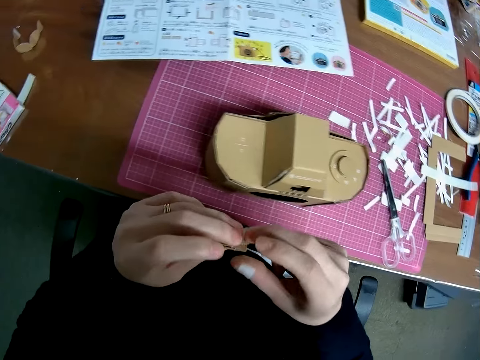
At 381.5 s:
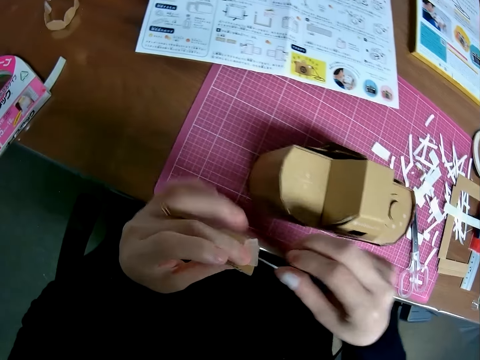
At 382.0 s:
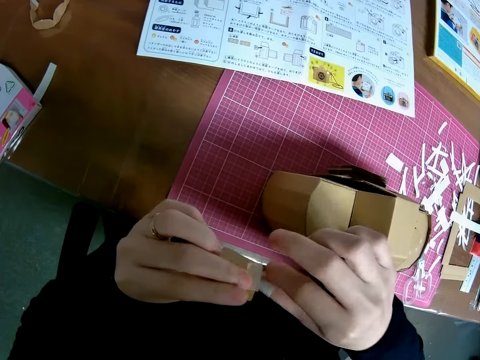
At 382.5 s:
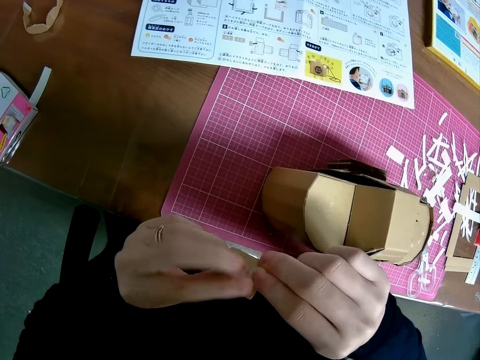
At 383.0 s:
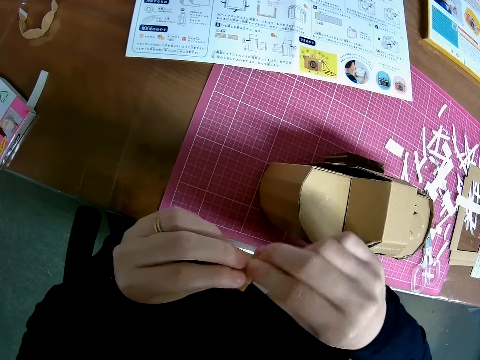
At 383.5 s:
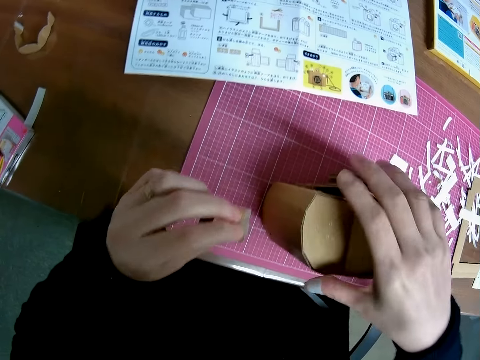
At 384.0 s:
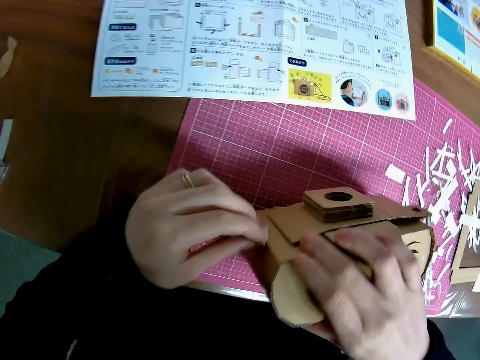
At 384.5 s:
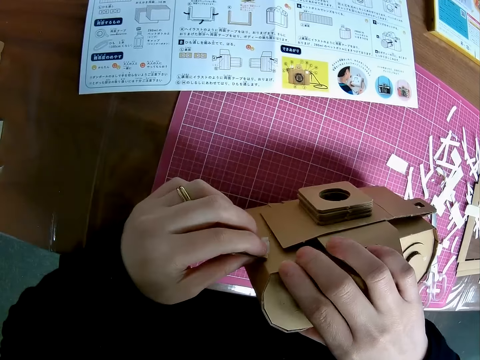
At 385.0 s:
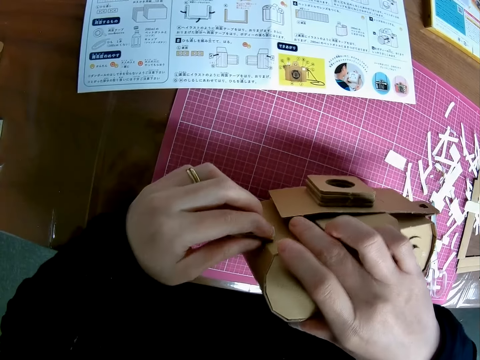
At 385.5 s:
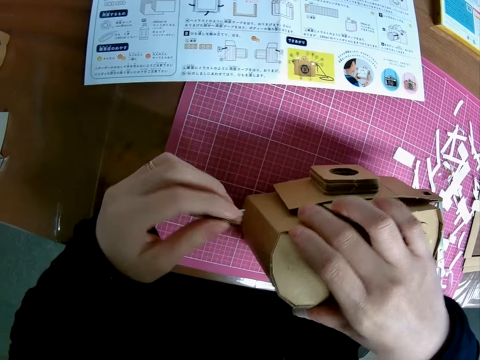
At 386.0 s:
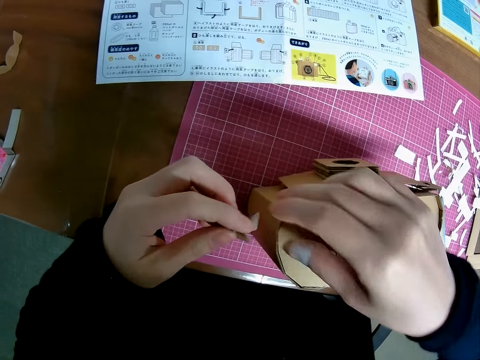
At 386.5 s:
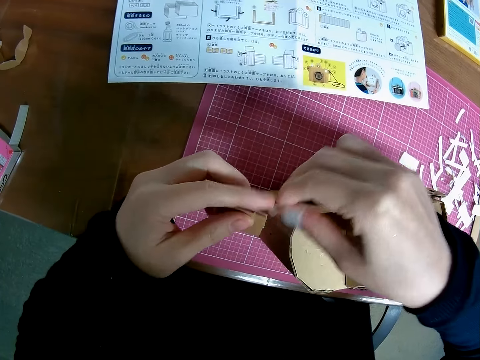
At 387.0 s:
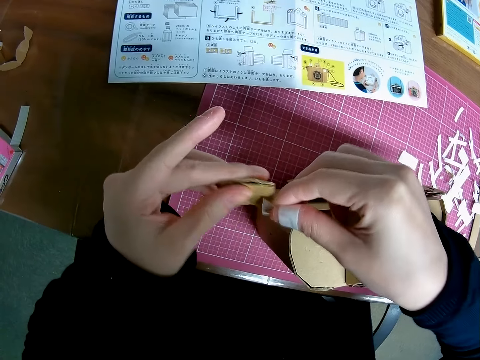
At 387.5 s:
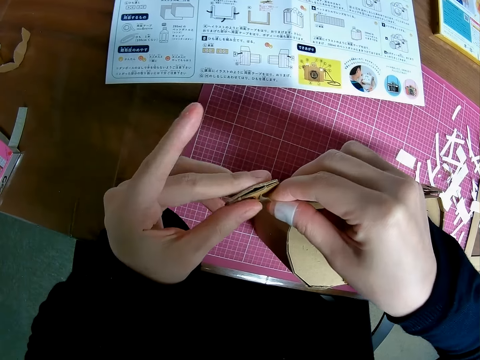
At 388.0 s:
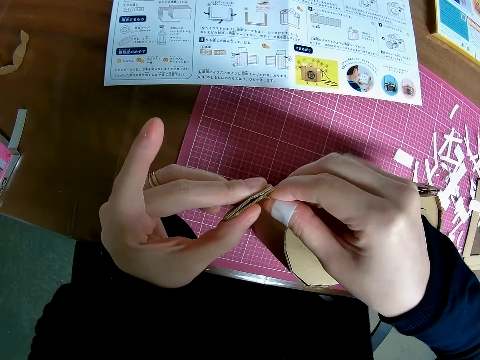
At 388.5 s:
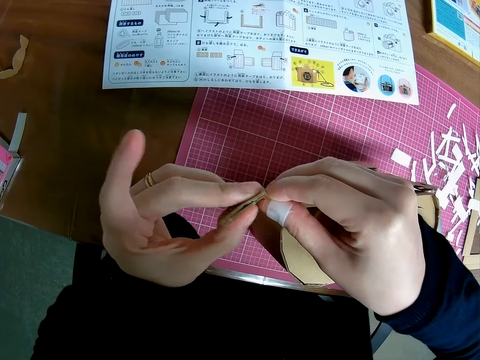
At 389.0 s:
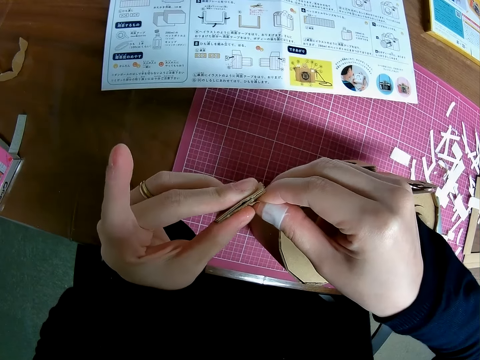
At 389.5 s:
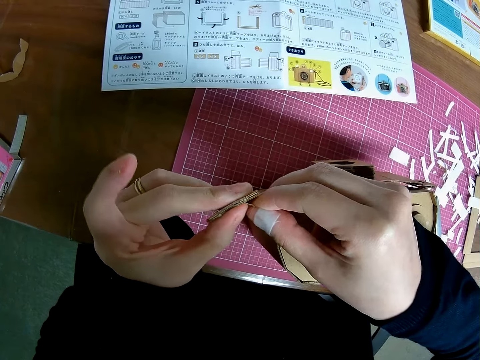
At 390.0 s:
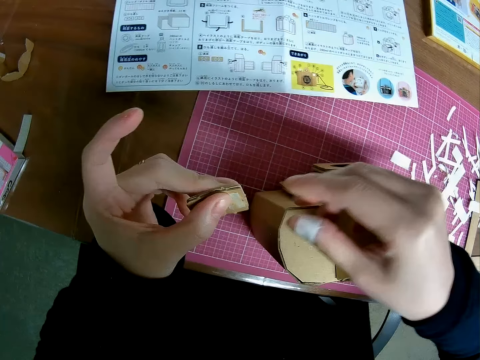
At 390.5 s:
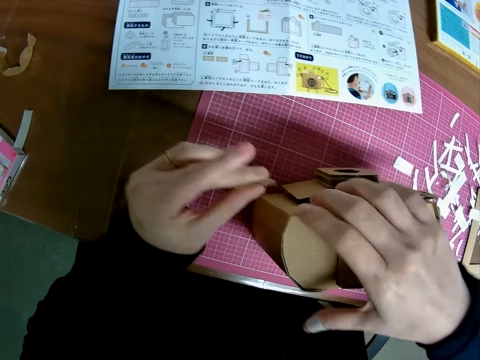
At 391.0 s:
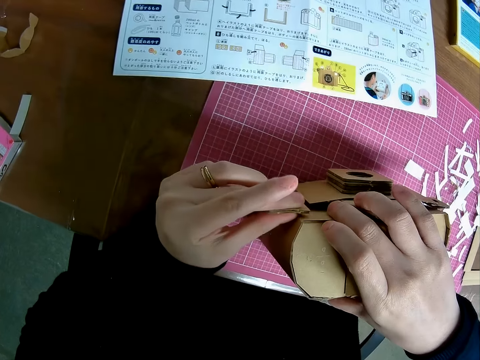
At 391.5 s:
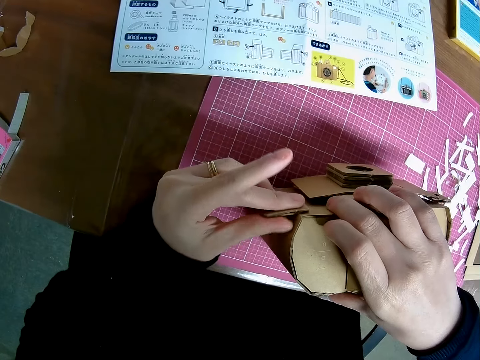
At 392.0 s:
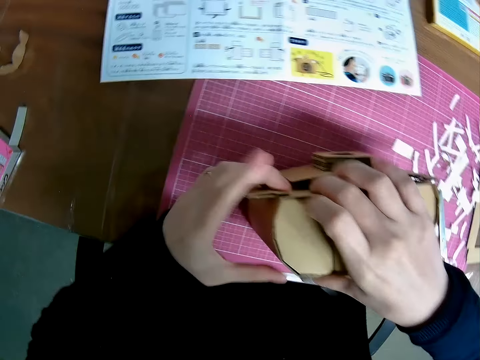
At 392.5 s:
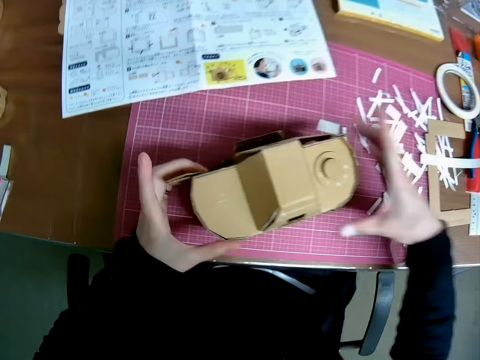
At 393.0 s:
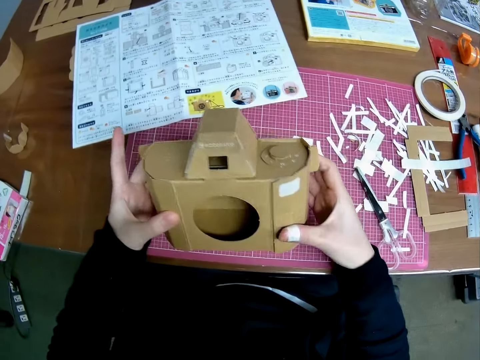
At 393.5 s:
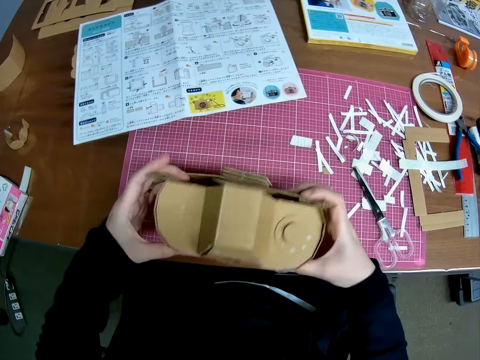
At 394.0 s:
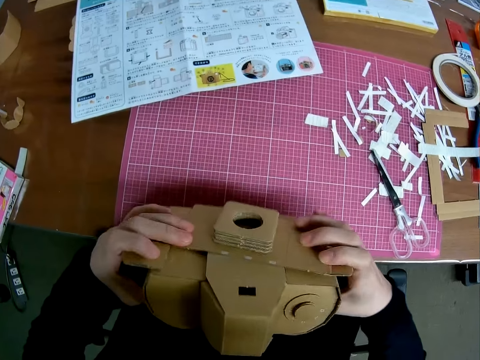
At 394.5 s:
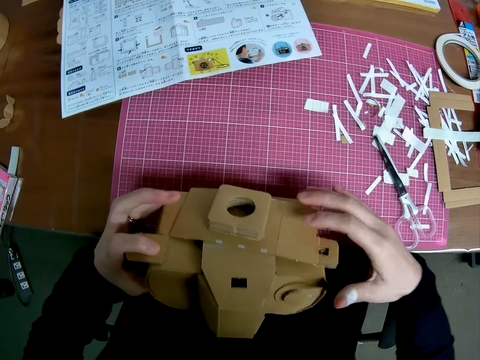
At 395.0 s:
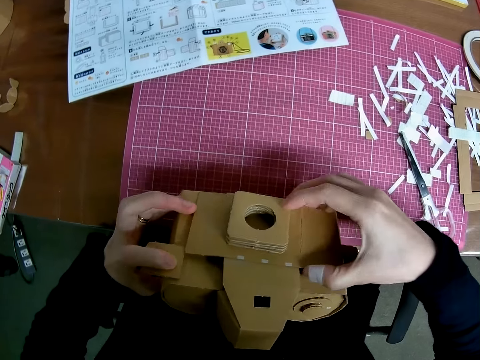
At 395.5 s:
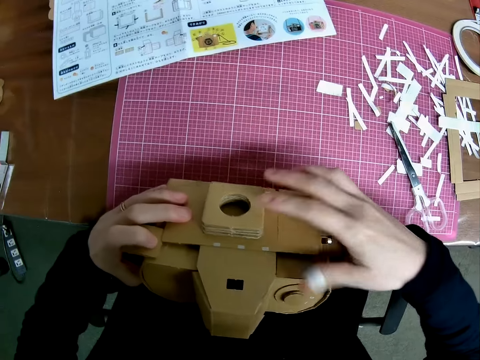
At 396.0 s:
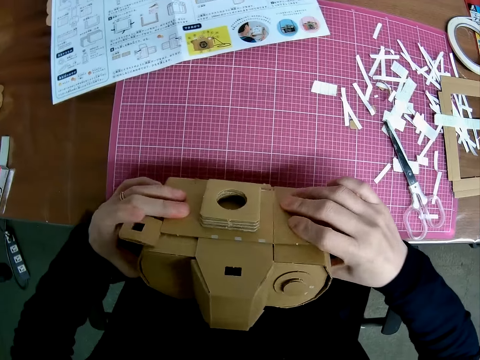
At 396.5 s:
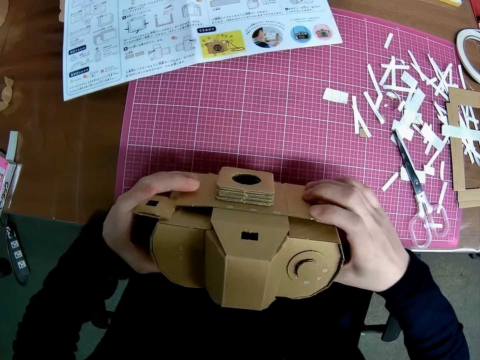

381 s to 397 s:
The camera wearer sticks the craft material on the cardboard craft. They try attaching the model piece to the mechanical model. They peel off the tape from the craft material. They reposition the tape of the model piece. They stick the tape on the craft material. They stick the craft material on the cardboard craft. They hold the cardboard craft. They set the mechanical model with both hands. They press the craft material on the cardboard craft.

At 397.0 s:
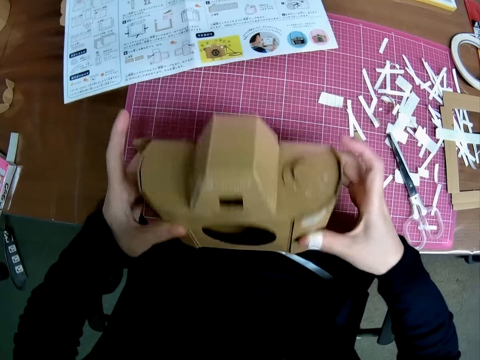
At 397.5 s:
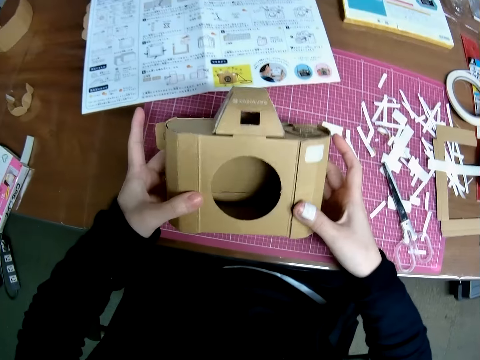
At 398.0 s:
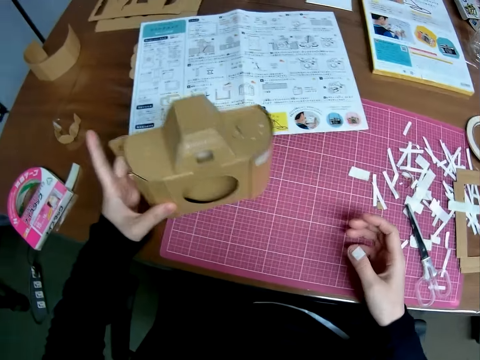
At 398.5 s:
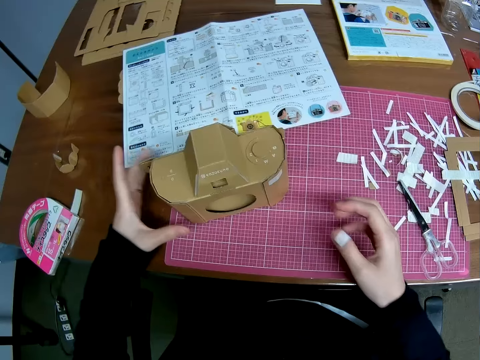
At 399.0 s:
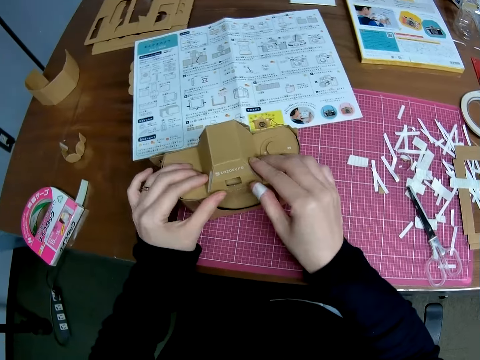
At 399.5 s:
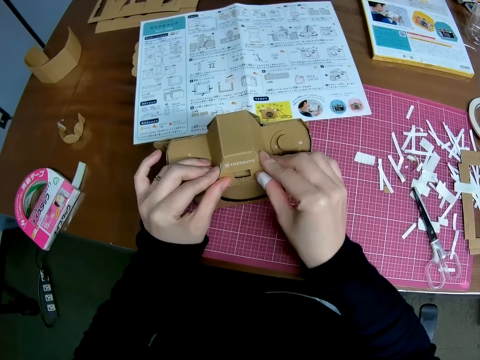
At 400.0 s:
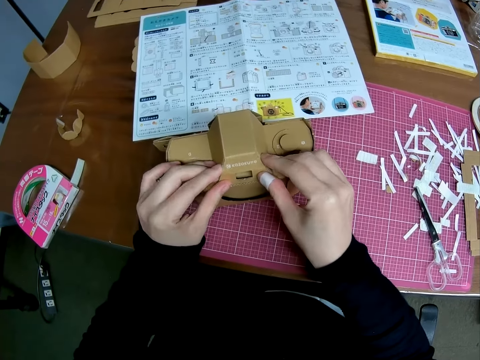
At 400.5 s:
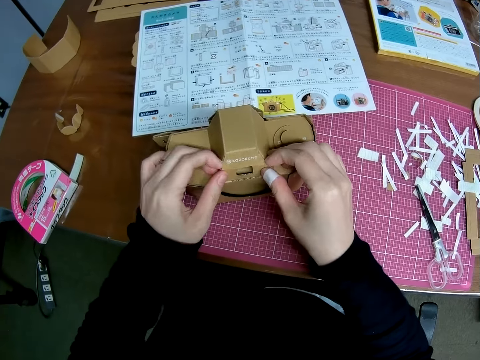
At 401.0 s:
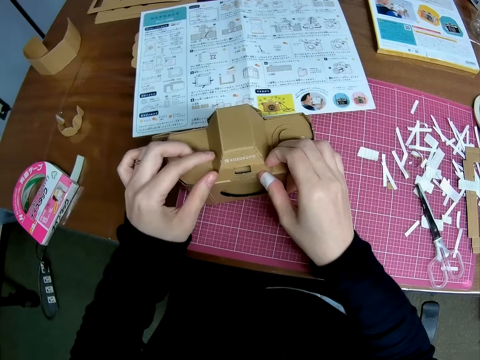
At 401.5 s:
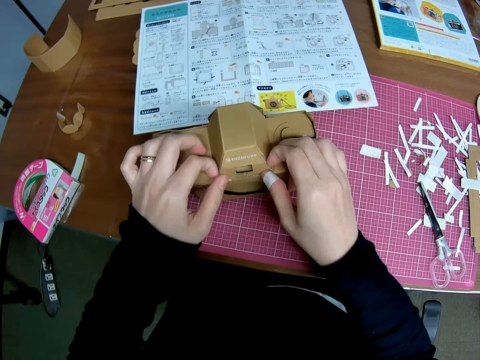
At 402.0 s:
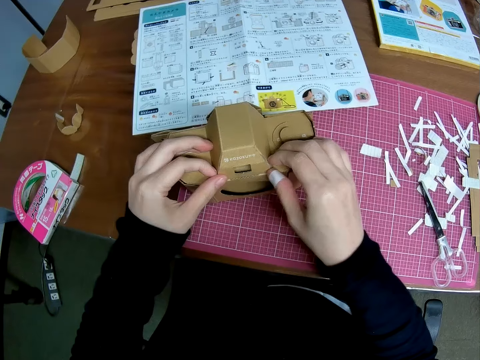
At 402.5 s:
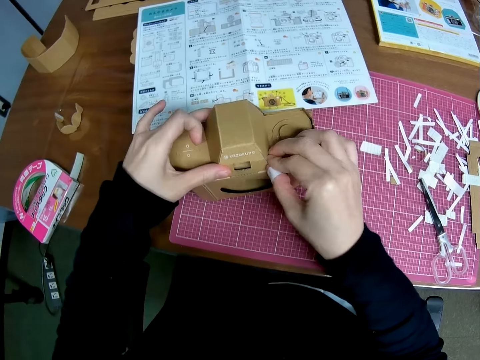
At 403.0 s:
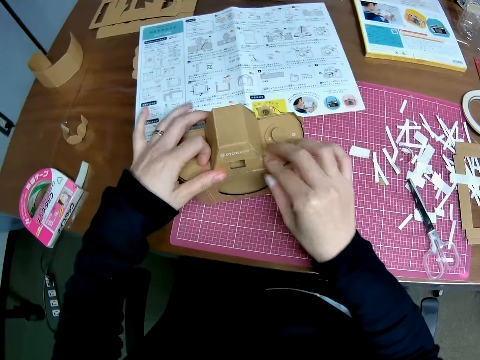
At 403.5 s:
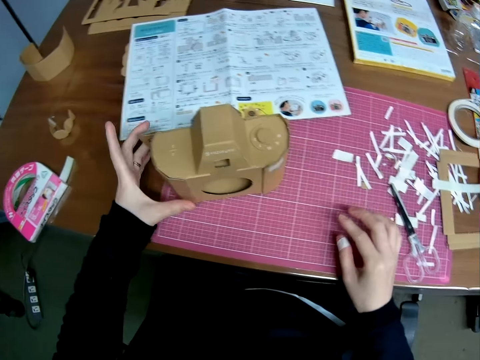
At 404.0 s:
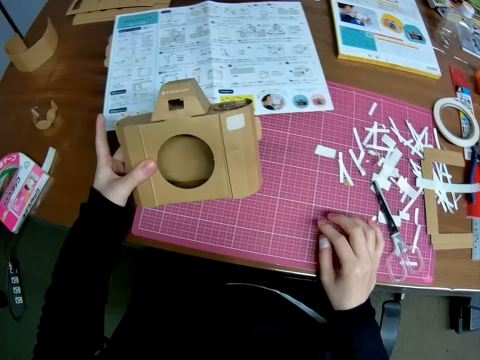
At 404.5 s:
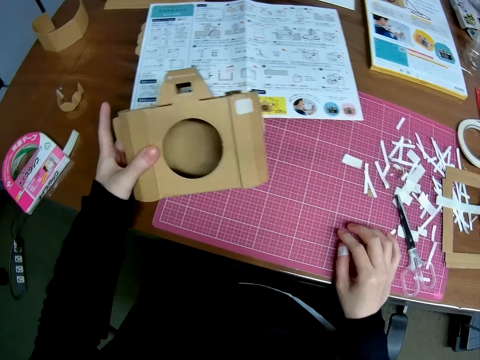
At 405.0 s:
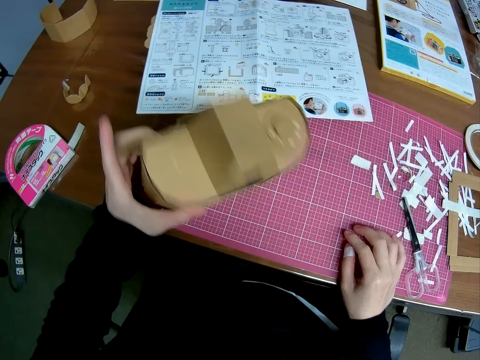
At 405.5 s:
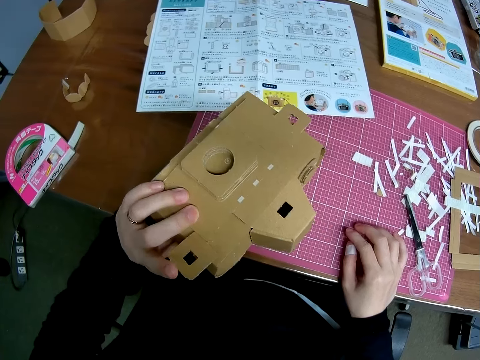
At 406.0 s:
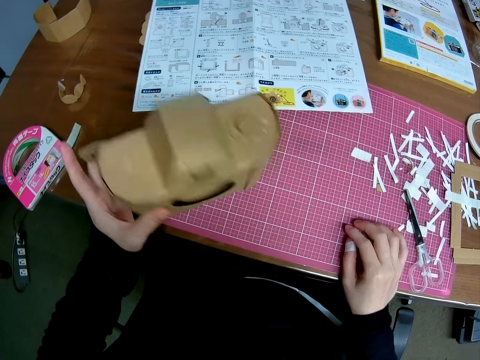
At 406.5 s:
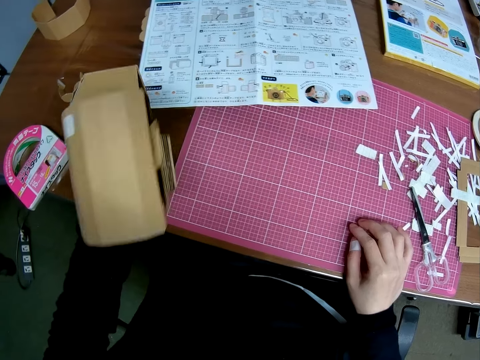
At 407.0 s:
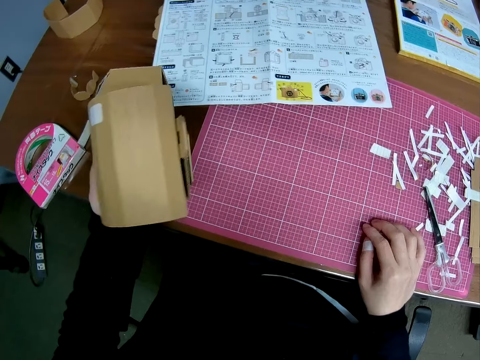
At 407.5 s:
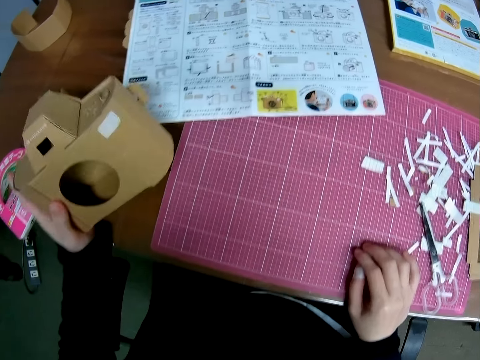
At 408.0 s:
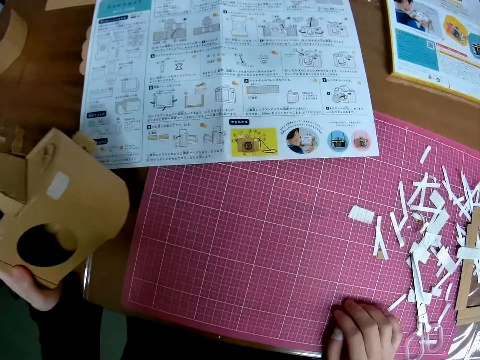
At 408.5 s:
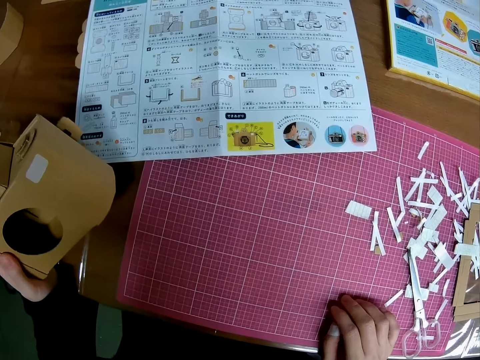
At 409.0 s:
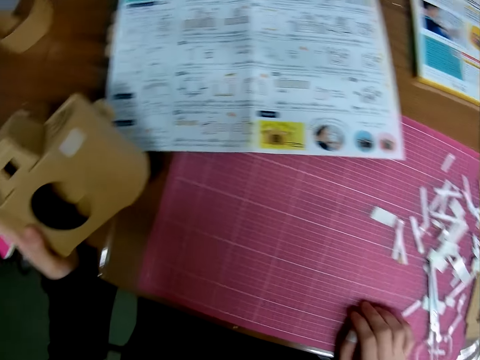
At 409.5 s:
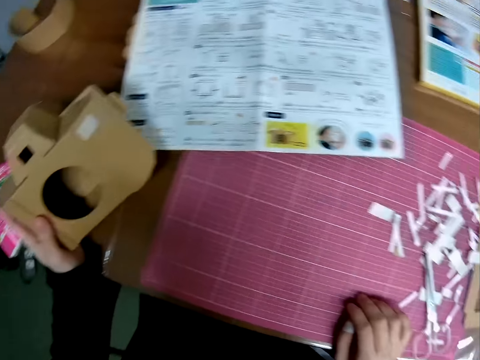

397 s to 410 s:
The camera wearer drops the mechanical model on the pink sheet. He adjusts the mechanical model with both hands. He holds the cardboard craft. He raises the mechanical model from the pink sheet. He turns the cardboard craft. He examines the mechanical model with his left hand. He looks towards an instruction manual on the table.
